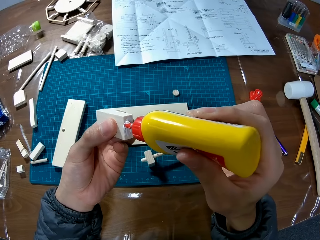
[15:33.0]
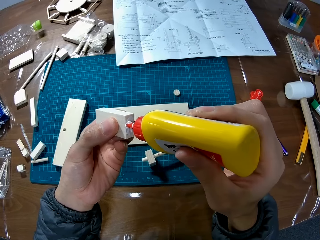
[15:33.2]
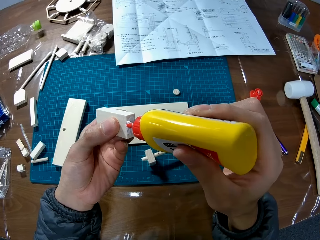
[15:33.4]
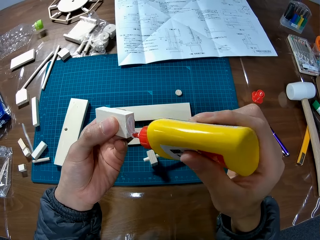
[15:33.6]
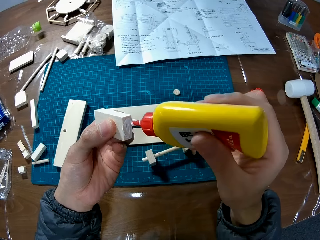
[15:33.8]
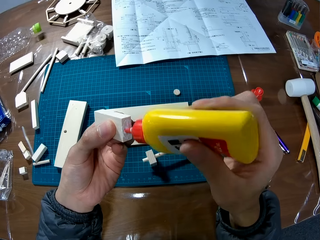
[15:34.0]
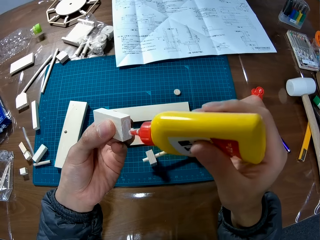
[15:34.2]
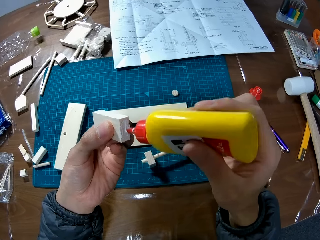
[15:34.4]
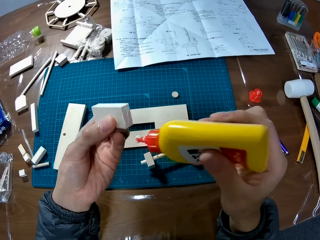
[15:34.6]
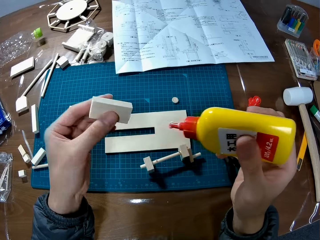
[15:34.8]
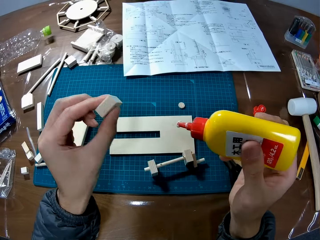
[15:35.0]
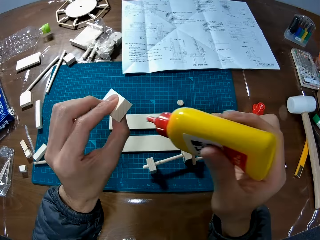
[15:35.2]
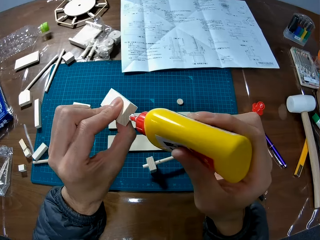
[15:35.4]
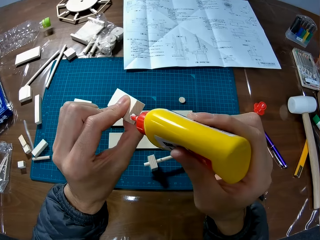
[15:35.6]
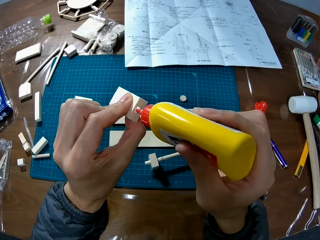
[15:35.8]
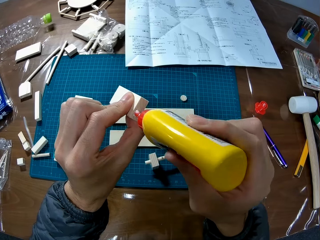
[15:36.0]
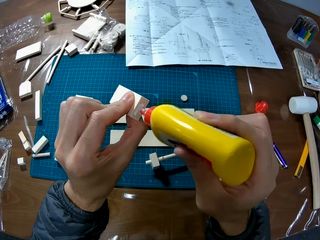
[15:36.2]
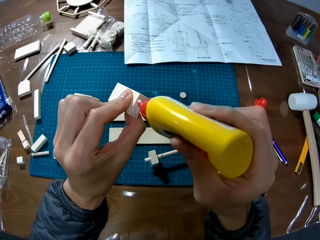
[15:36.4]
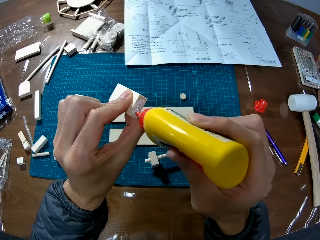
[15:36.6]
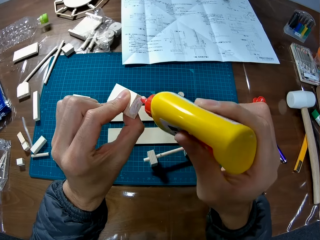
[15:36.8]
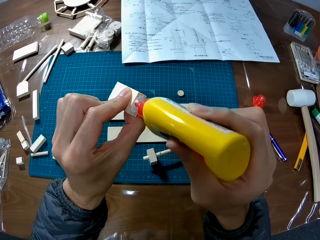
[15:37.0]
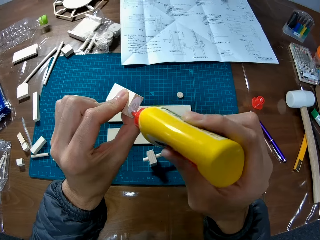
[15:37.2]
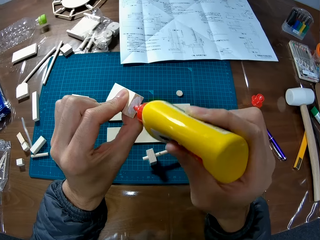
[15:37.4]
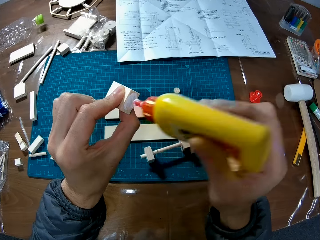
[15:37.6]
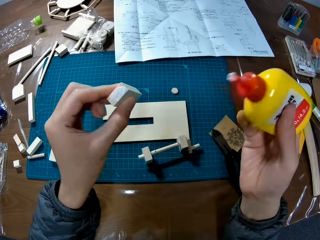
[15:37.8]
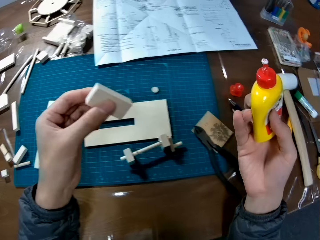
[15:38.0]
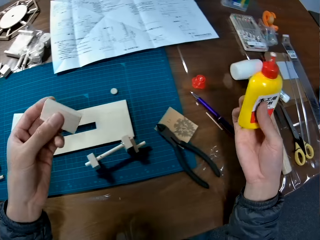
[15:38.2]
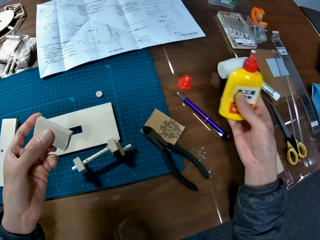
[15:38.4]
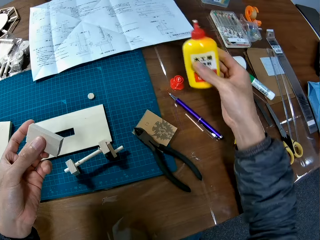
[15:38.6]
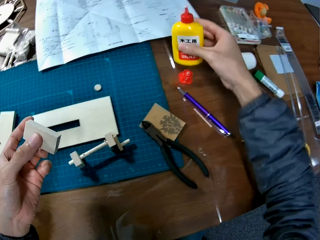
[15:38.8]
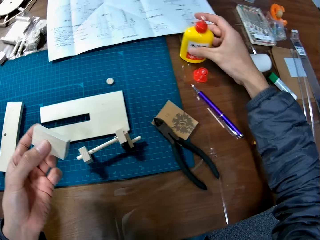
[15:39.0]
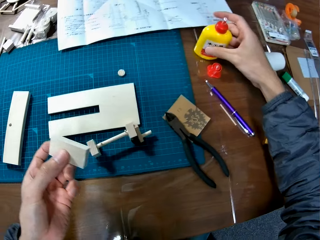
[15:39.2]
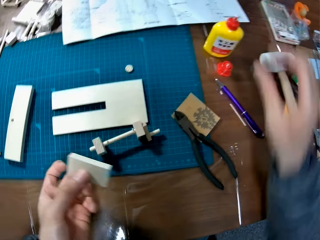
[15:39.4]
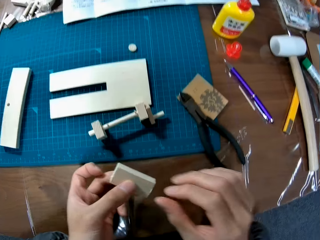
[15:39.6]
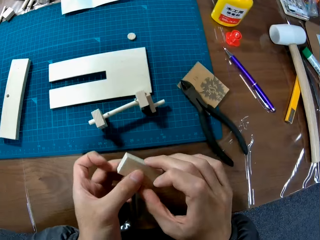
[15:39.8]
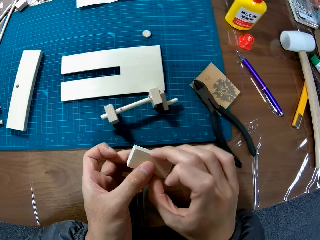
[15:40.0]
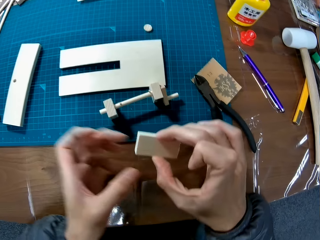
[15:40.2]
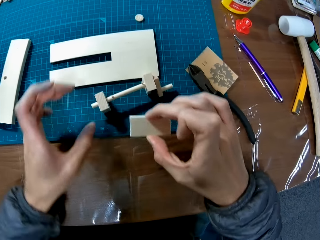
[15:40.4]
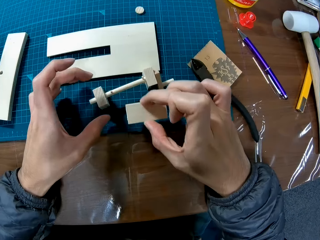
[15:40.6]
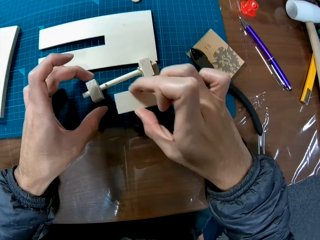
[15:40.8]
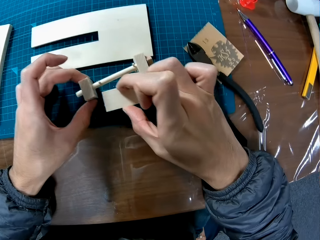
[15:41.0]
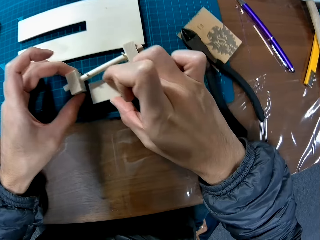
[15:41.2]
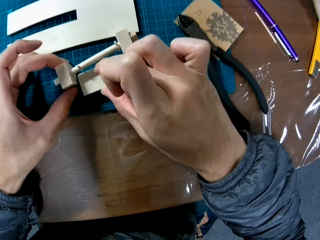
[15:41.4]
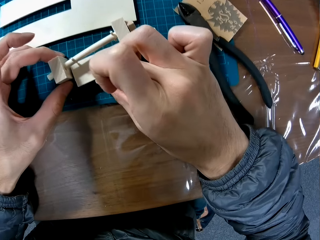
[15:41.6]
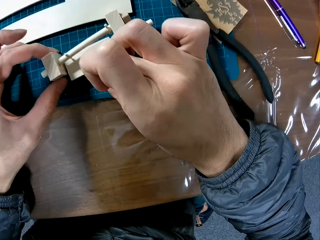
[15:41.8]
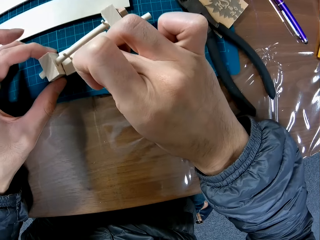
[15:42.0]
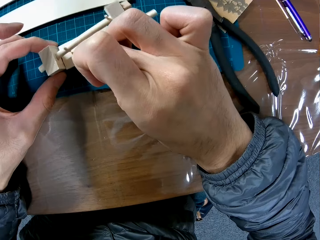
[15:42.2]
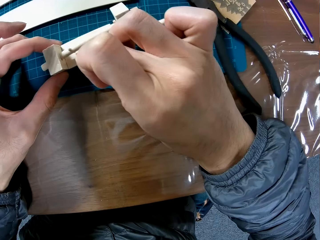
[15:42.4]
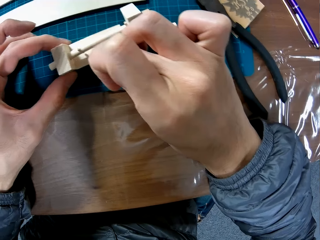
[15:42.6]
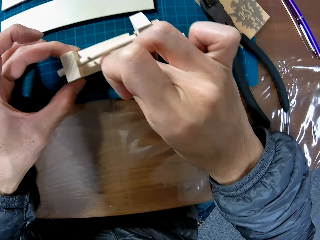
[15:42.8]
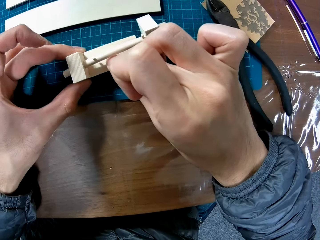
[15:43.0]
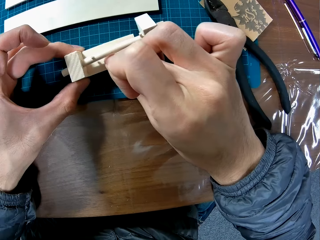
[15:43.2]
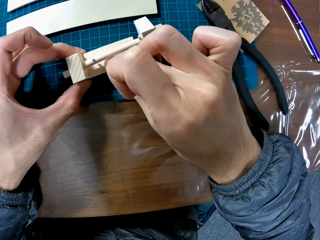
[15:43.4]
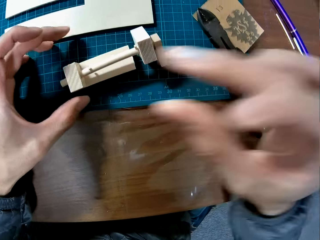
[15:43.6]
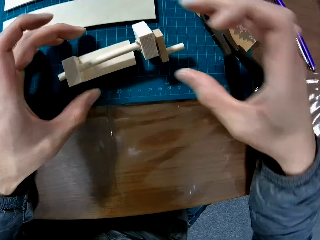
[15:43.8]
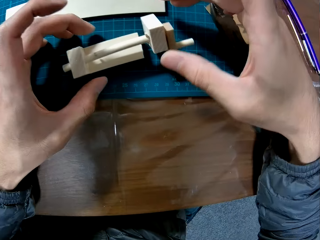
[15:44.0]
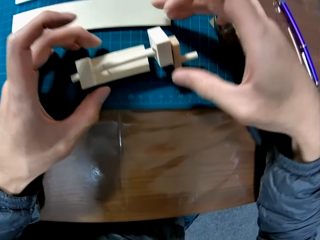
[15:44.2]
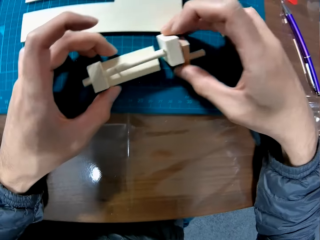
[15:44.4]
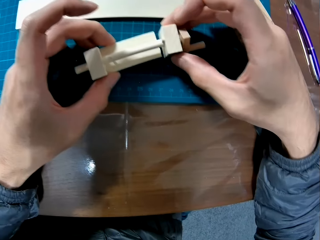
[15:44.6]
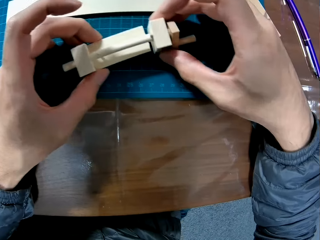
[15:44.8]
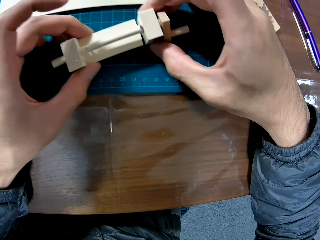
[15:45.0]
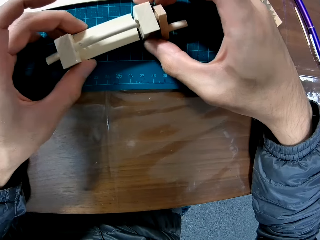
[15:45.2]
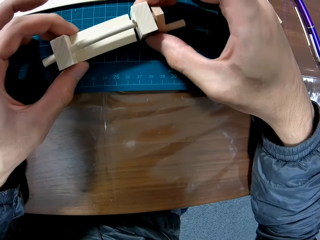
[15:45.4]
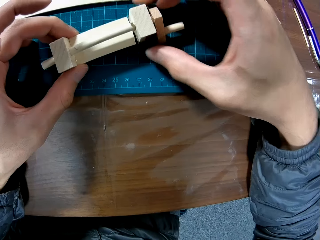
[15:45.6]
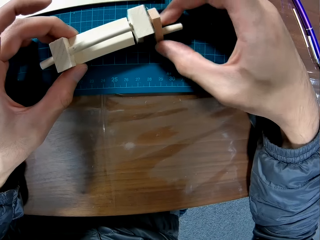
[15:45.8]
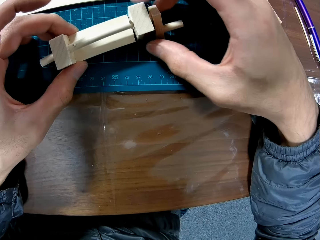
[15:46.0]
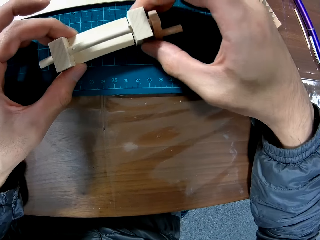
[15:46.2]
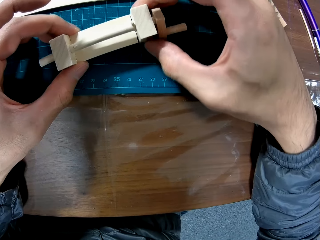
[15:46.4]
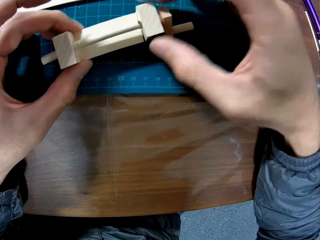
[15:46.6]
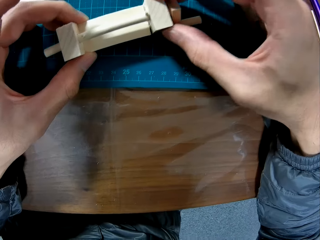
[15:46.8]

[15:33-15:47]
The camera wearer applies adhesive on the craft material. They put the adhesive down. They exchange the craft material on the hand. They stick the craft materials. They assemble the wood pieces.

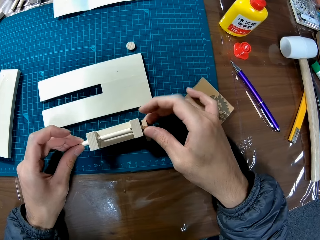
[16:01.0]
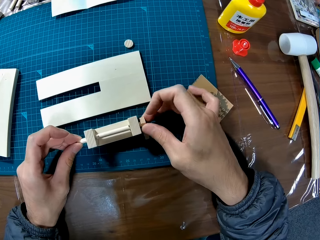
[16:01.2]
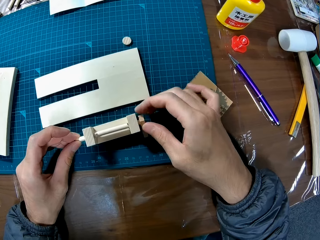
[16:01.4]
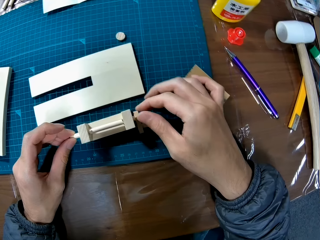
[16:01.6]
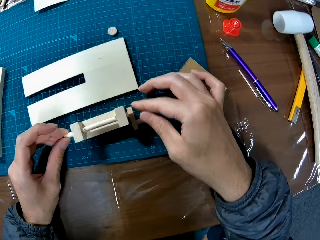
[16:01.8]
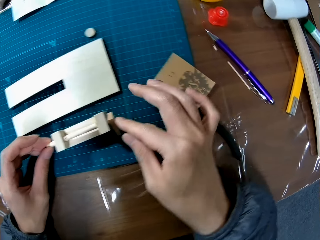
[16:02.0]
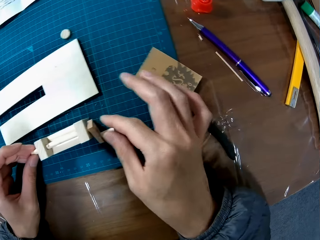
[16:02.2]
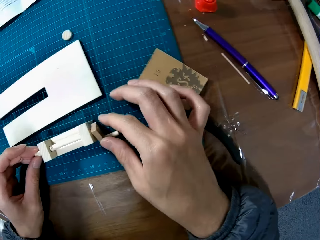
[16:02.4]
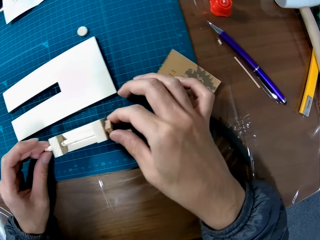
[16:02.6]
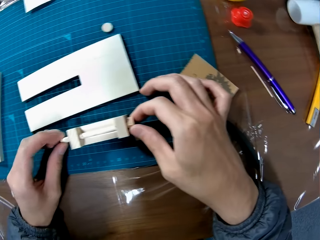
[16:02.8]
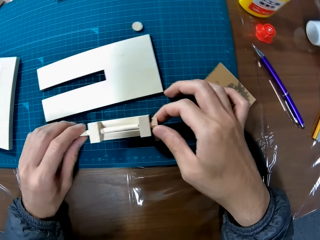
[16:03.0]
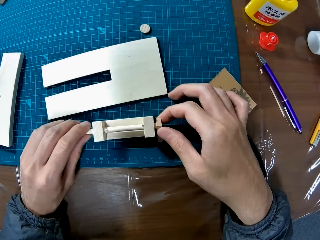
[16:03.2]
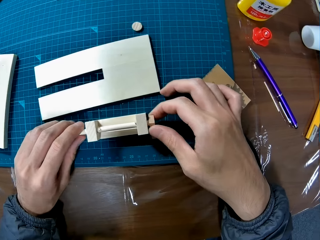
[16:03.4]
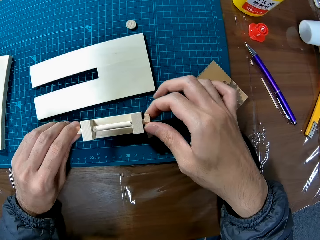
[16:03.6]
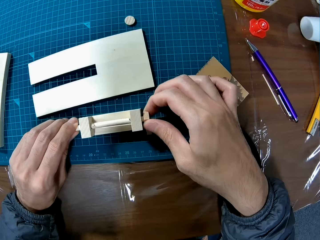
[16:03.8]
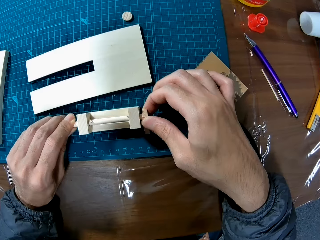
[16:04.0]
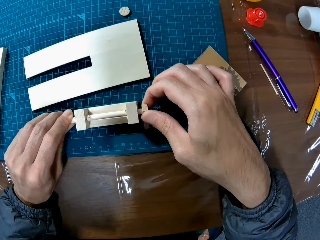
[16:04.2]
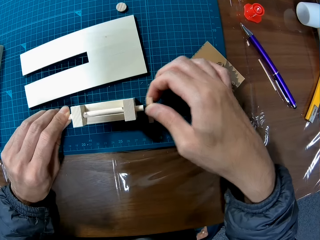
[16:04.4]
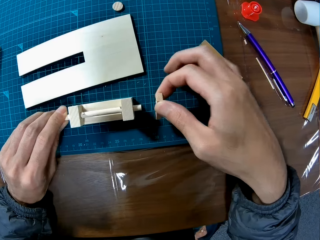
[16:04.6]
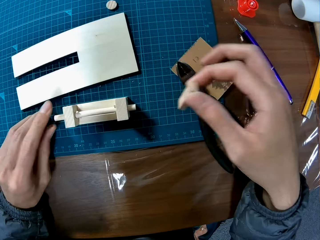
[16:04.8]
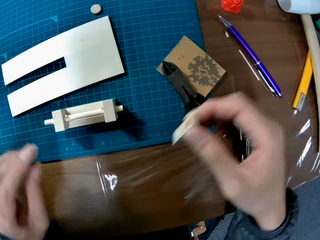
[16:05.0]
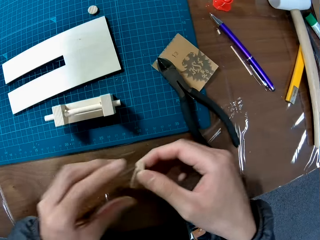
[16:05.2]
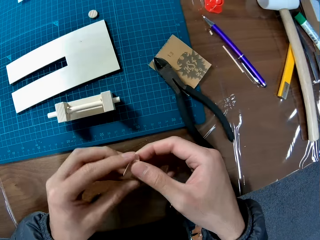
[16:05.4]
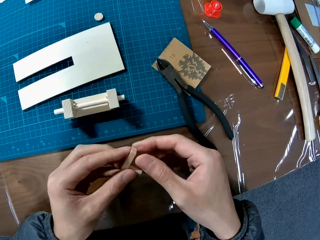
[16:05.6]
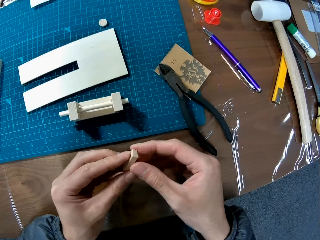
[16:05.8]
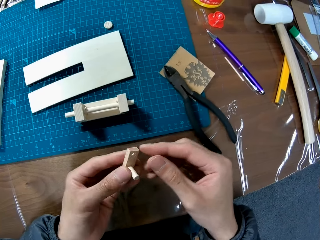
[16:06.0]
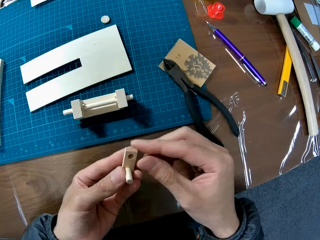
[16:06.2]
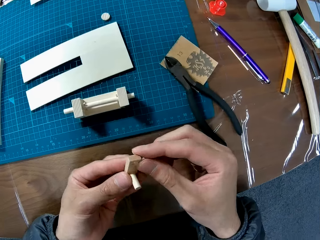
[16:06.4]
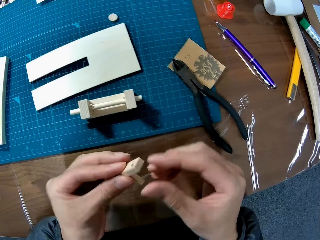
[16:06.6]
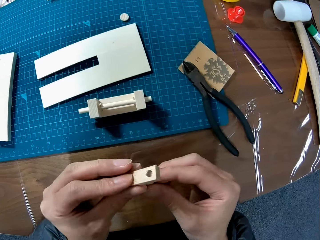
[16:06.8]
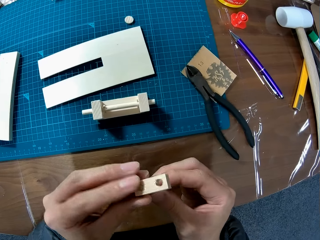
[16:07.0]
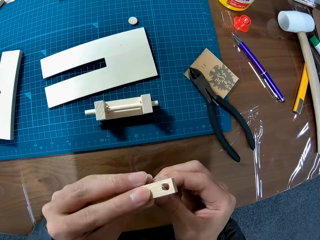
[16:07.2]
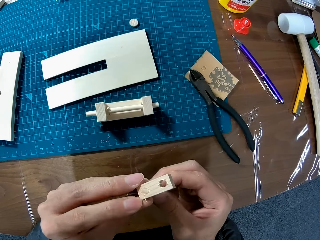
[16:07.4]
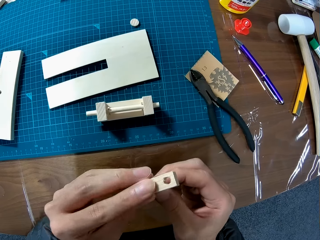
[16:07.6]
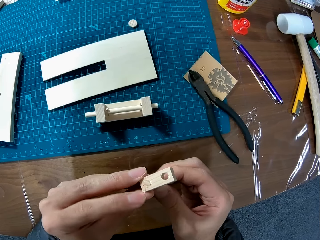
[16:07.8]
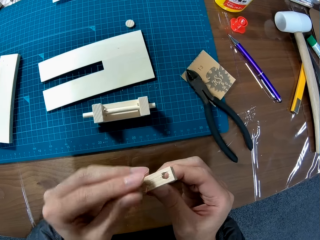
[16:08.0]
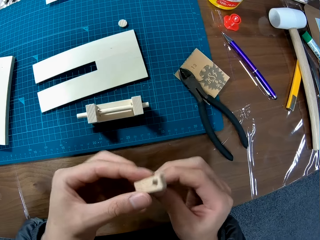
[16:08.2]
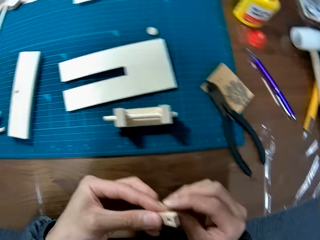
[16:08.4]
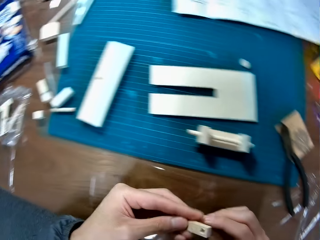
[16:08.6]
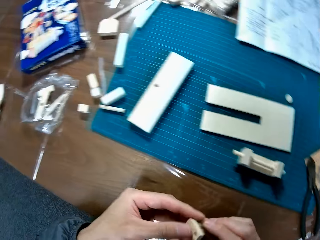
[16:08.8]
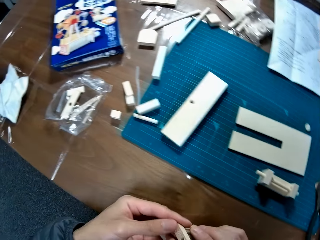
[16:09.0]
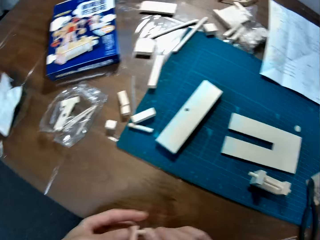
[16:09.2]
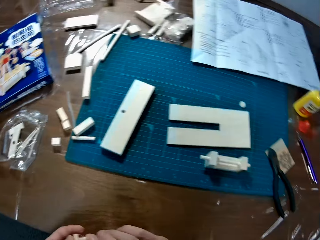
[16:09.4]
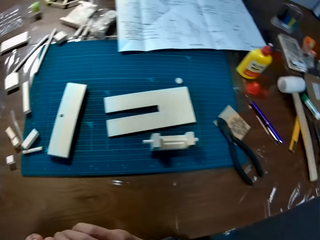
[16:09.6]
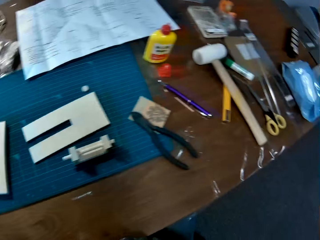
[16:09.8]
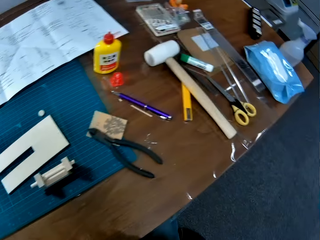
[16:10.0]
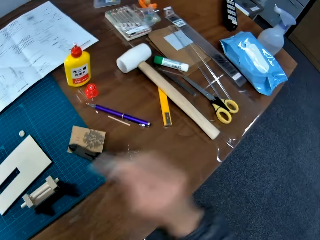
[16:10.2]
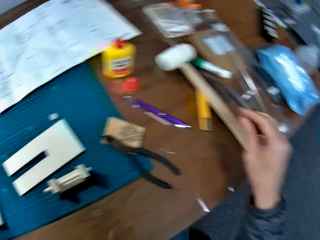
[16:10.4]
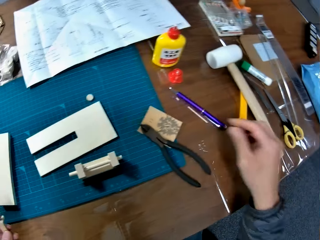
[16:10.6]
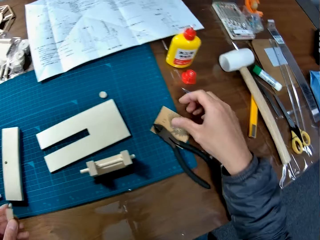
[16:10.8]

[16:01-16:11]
The camera wearer removes a craft material. They take the craft material by the left hand. They hold the sketch material. They look around the table.
